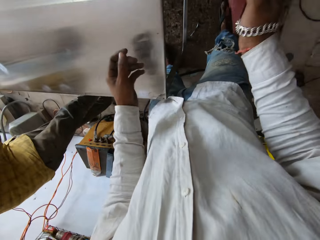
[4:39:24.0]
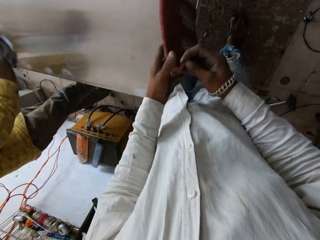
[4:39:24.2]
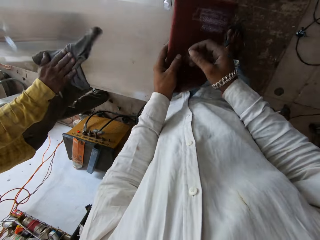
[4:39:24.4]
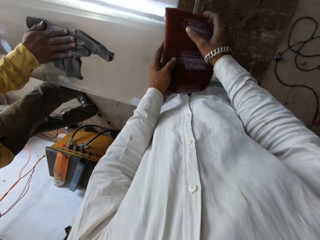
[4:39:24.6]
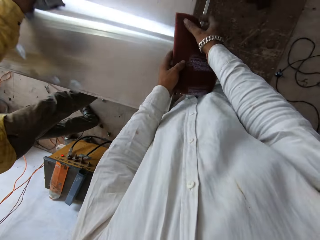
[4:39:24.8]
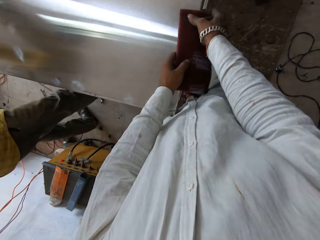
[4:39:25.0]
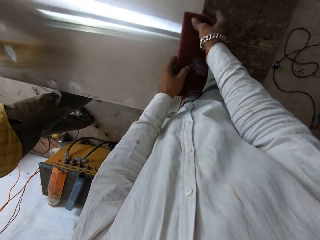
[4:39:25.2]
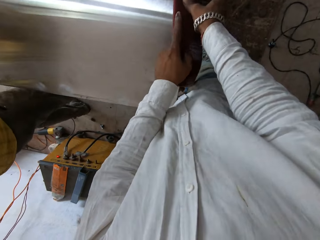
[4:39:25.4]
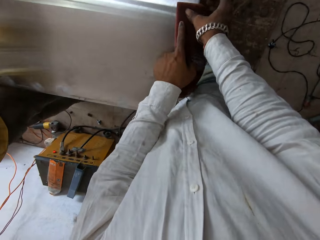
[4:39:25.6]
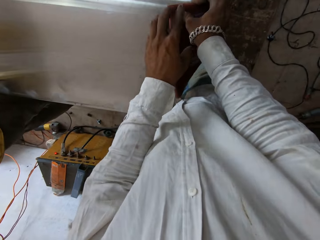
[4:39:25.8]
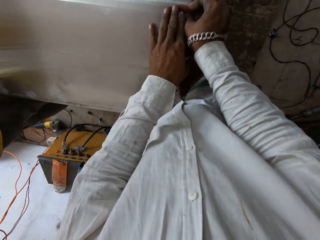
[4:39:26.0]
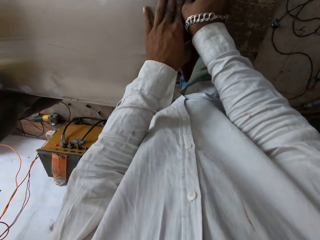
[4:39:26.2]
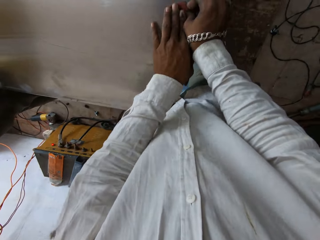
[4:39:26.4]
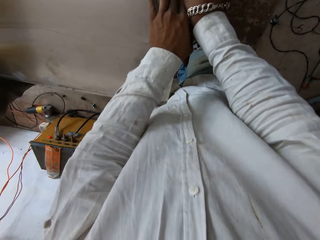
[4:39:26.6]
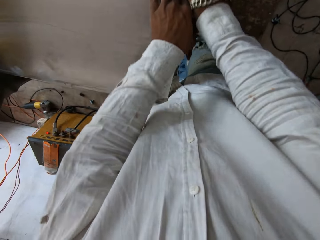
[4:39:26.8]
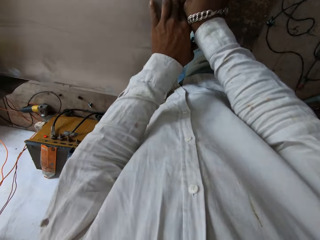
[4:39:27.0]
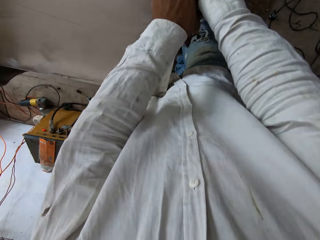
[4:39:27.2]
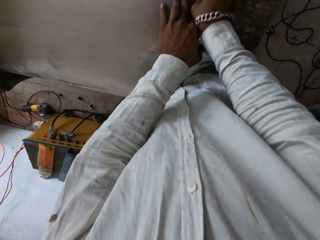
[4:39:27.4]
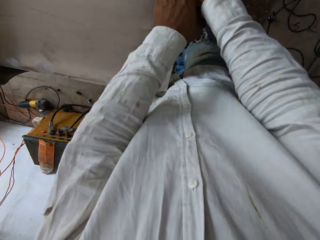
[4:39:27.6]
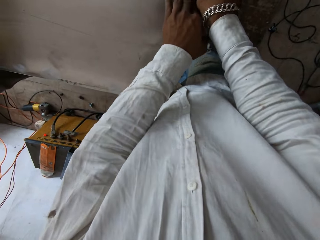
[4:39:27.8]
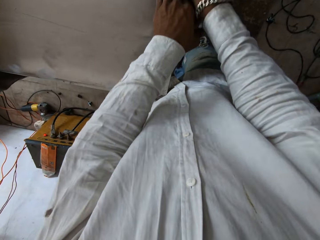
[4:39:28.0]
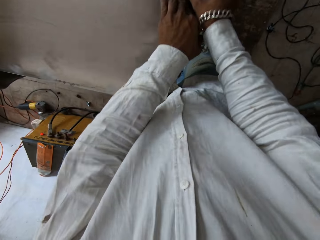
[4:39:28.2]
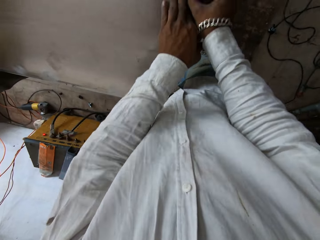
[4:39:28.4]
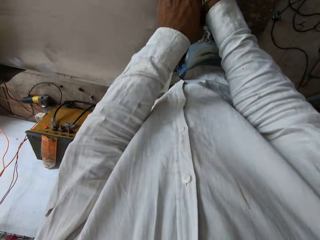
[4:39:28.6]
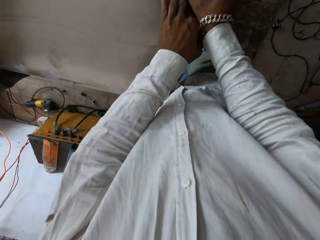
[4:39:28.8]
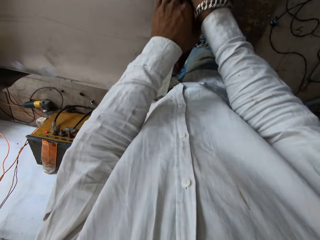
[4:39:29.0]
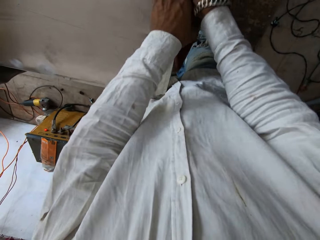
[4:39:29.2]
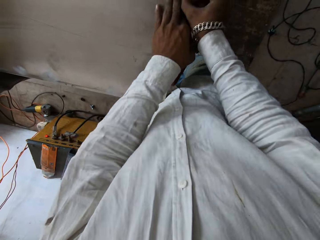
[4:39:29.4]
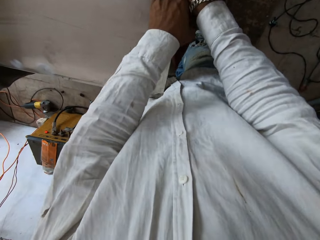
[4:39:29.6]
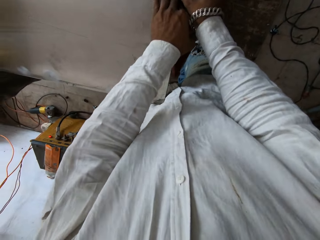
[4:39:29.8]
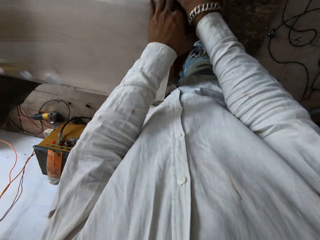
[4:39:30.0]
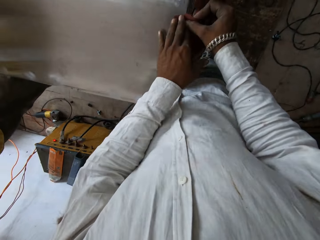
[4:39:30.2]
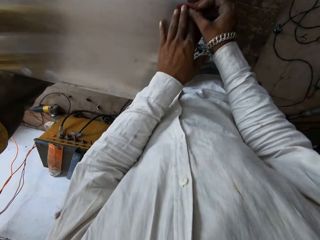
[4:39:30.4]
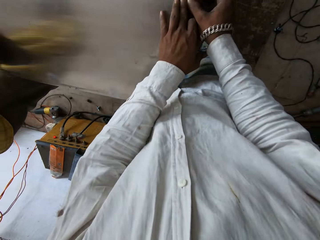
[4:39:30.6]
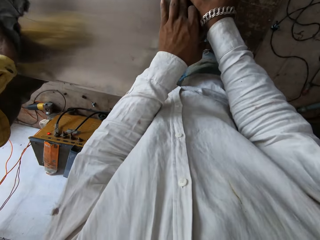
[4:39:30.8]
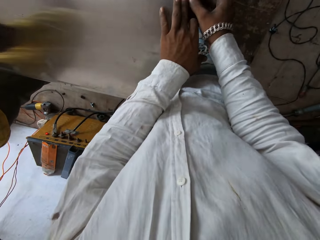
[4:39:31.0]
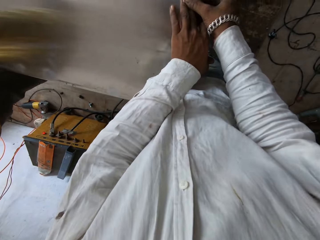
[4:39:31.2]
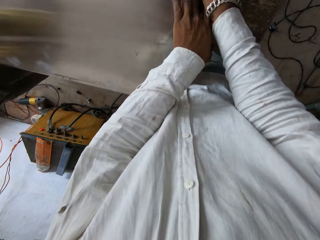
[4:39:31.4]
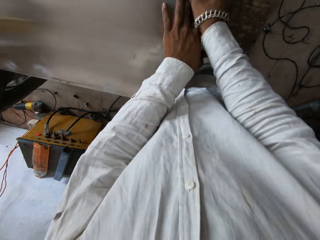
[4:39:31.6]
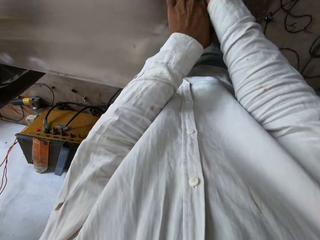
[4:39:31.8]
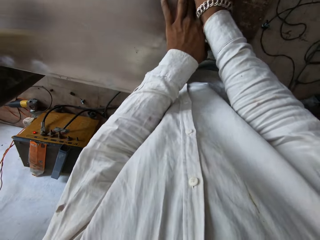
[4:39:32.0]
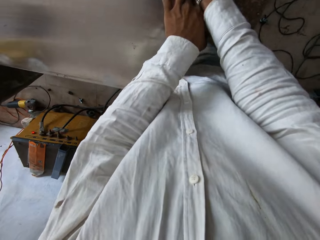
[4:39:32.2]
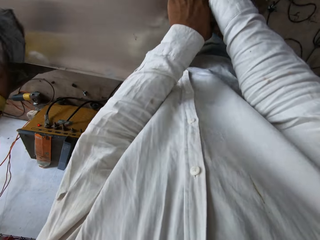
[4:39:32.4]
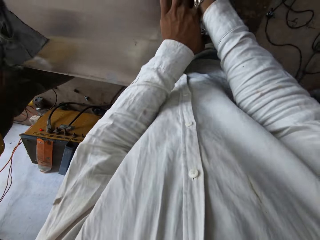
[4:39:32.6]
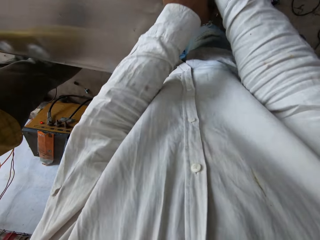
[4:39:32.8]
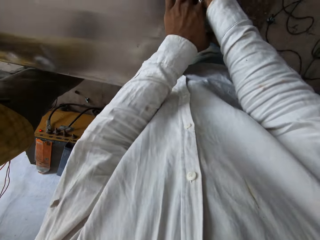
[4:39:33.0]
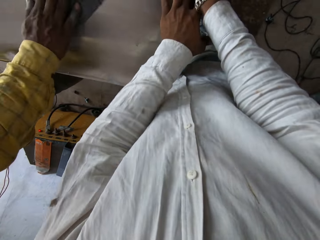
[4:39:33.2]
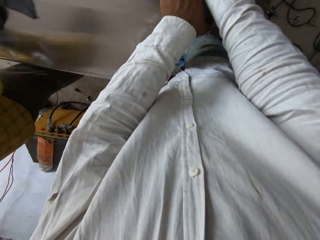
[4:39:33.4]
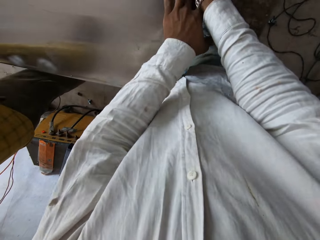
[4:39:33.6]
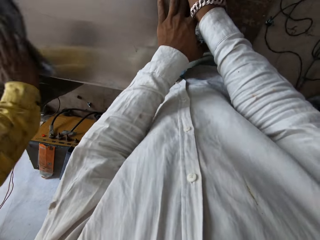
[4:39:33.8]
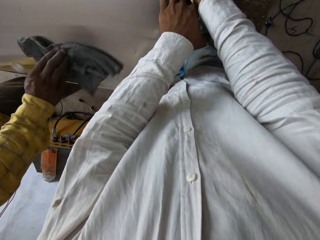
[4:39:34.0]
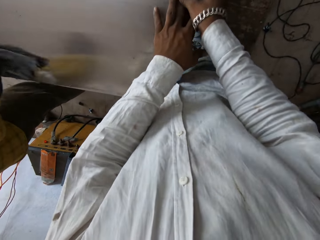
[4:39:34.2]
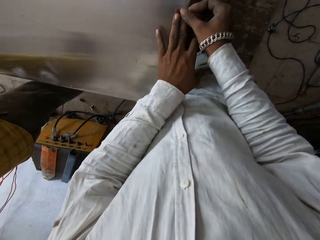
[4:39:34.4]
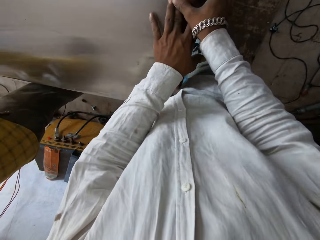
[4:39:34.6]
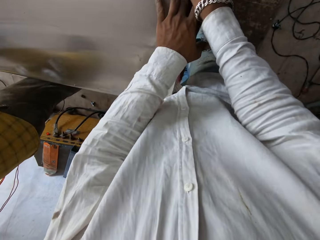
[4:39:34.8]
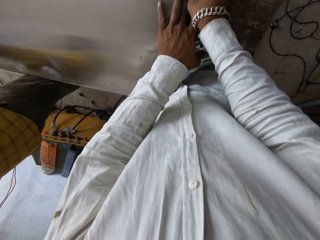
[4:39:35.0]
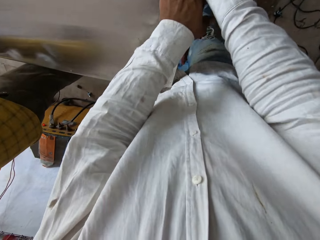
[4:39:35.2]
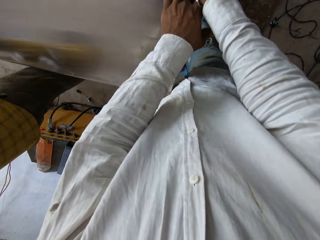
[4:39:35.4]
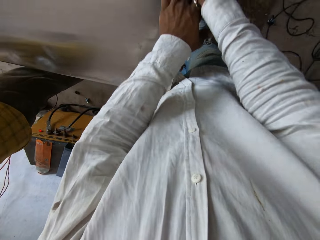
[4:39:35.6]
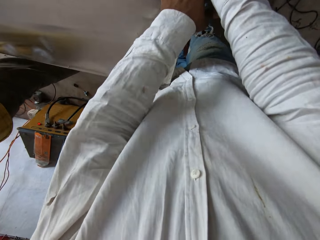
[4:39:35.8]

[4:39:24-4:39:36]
The camera wearer looks at the hand of a person. They hold the scrub pad with both hands and scrub the metal table with the scrub pad in both hands.

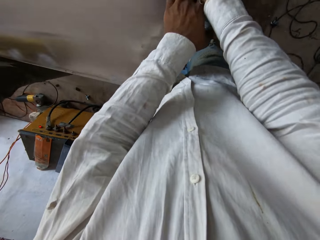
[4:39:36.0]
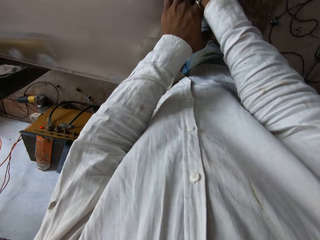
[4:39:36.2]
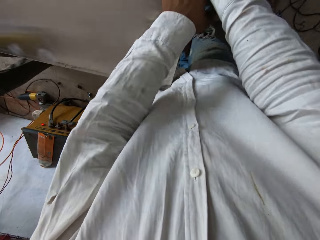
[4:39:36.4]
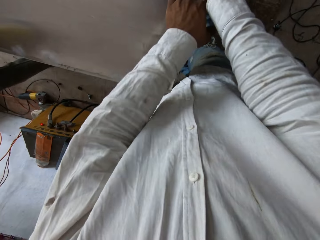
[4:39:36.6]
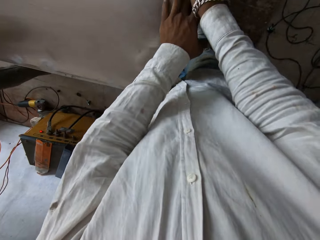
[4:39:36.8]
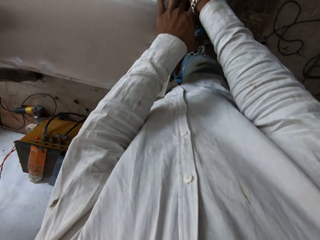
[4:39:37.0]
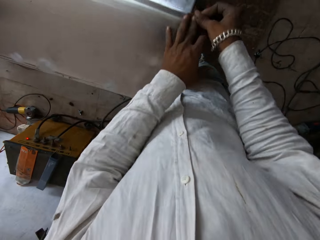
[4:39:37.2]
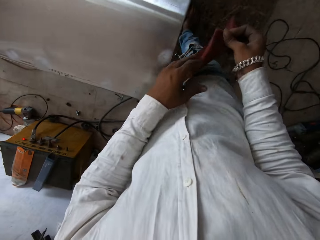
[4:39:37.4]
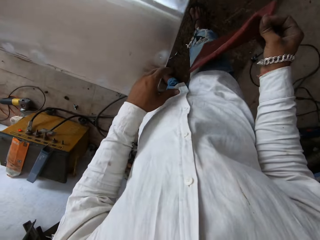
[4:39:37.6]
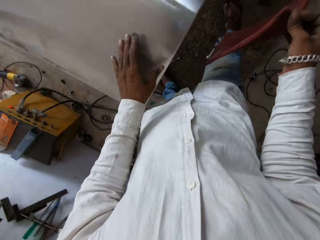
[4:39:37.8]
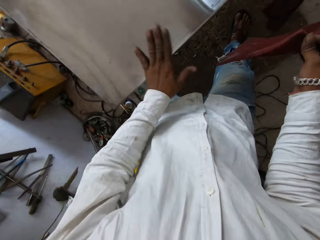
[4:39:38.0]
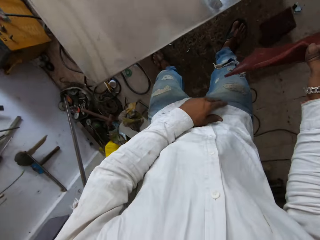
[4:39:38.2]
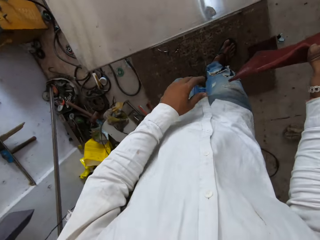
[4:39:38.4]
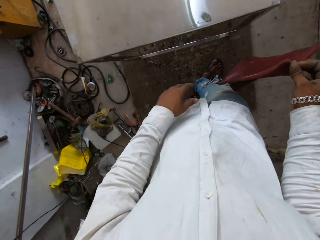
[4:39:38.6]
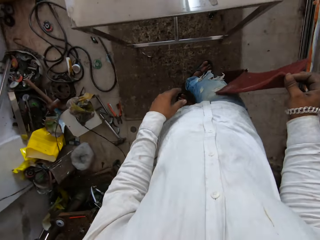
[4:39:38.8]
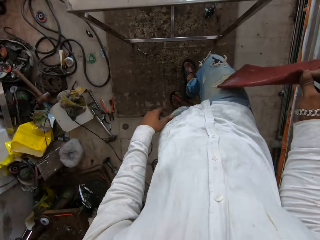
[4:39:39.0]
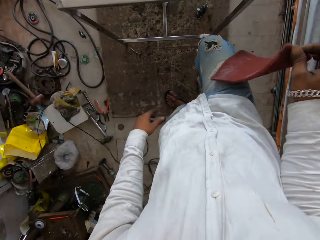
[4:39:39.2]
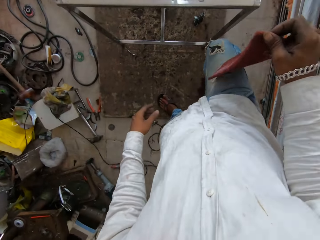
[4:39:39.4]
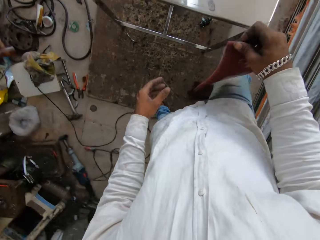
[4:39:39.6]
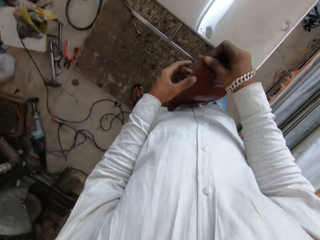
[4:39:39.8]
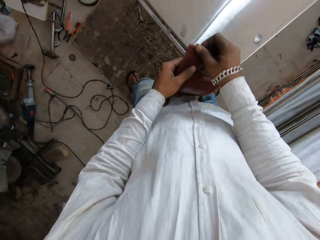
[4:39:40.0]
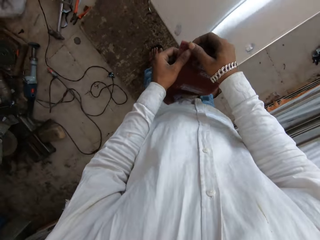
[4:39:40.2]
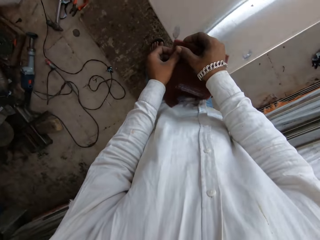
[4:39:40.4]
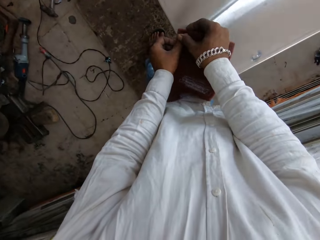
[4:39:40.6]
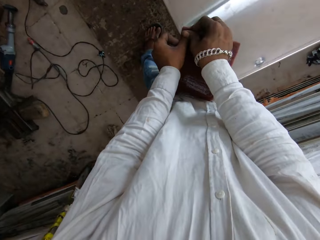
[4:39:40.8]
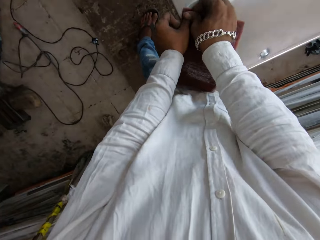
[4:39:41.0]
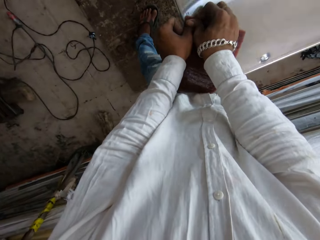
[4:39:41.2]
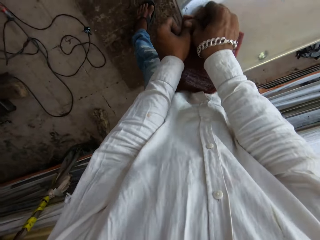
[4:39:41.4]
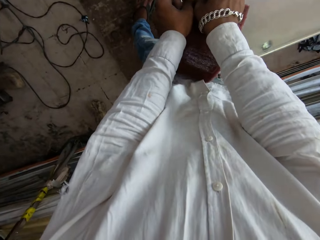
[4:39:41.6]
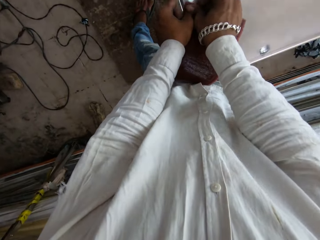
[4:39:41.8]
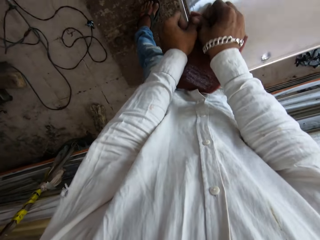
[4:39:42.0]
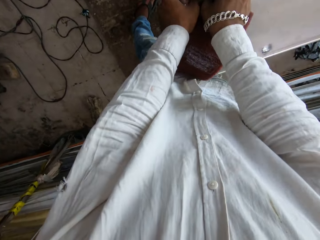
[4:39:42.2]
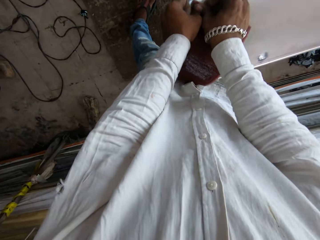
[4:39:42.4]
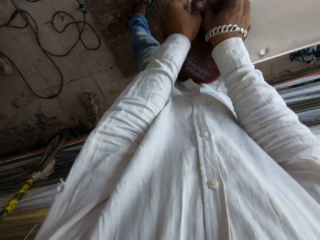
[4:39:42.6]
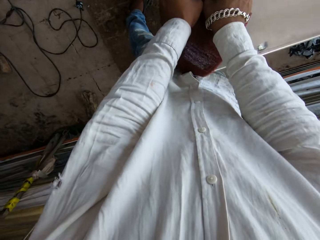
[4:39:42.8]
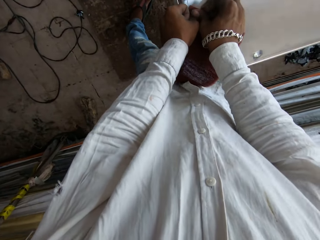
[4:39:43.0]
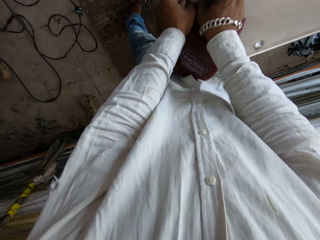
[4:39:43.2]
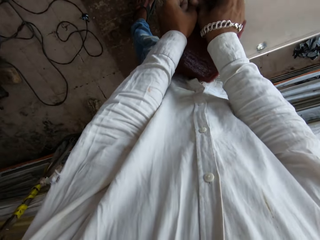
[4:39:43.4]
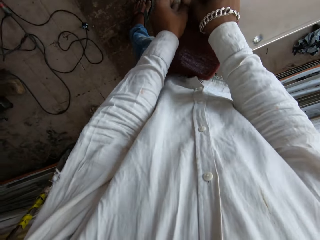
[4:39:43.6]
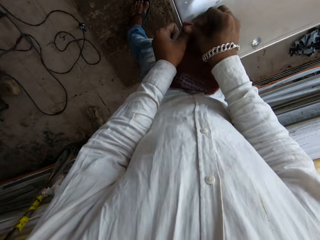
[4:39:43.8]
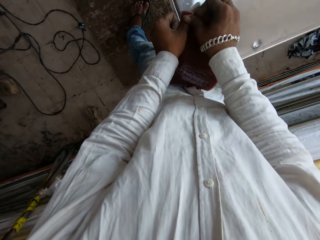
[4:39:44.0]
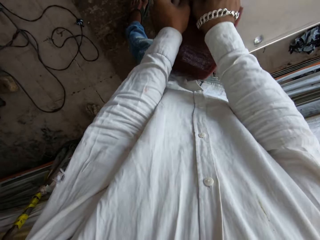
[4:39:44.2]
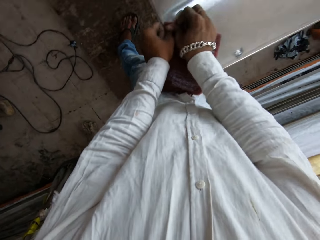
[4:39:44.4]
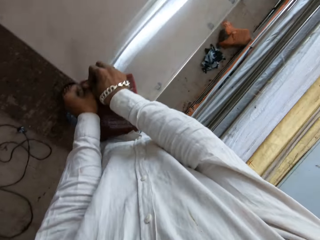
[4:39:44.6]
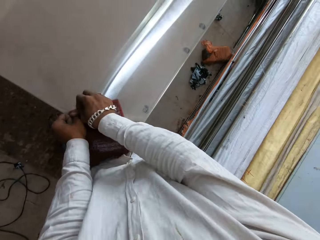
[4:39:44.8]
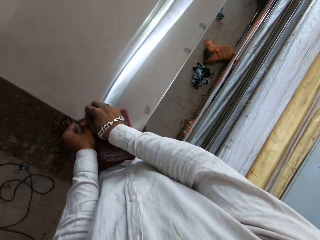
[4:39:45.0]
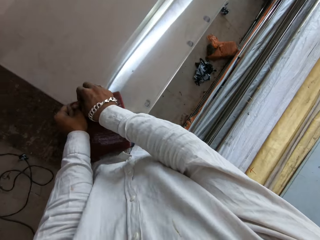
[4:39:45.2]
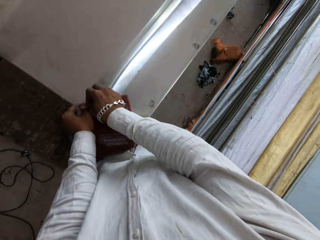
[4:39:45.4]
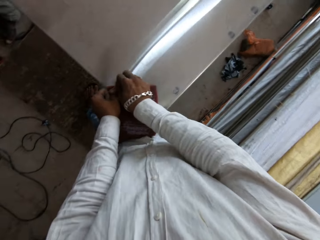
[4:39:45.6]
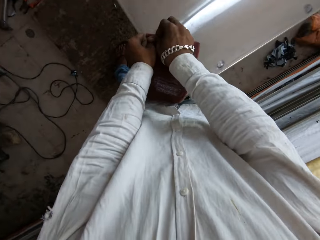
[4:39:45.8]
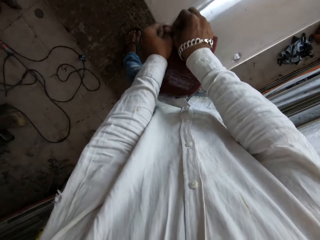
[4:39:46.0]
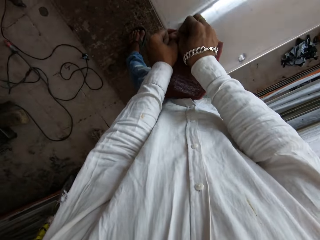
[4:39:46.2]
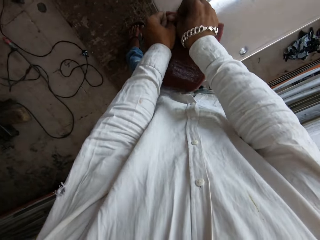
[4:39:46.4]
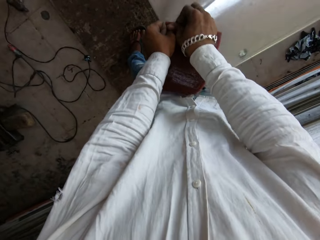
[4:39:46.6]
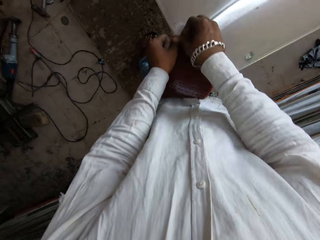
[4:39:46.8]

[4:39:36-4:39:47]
The camera wearer wipes the metal table with the left hand. They hold the scrub pad with the right hand. They move a few steps. They hold the scrub pad with both hands and scrub the metal table with the scrub pad in both hands.
